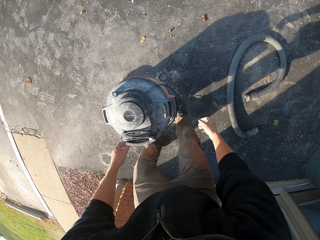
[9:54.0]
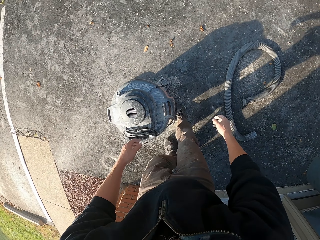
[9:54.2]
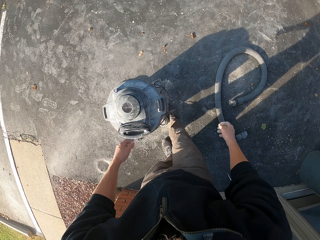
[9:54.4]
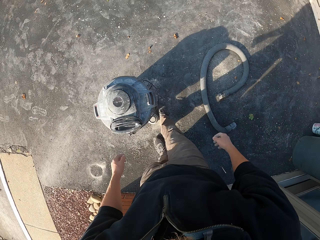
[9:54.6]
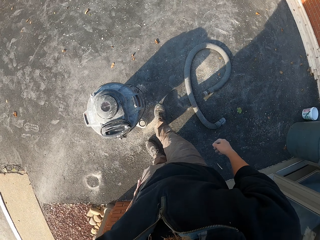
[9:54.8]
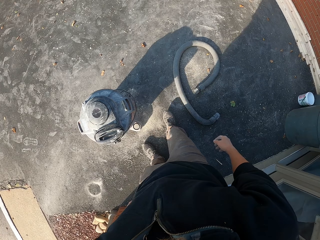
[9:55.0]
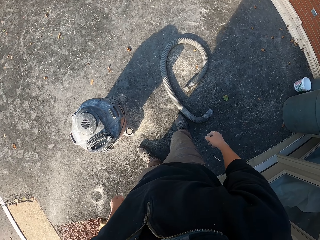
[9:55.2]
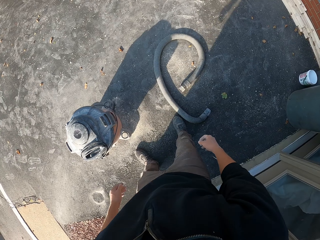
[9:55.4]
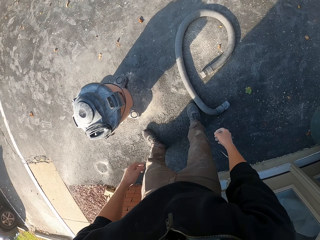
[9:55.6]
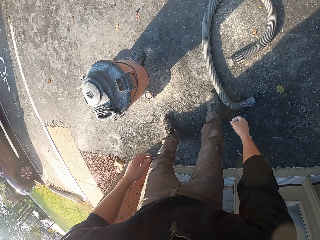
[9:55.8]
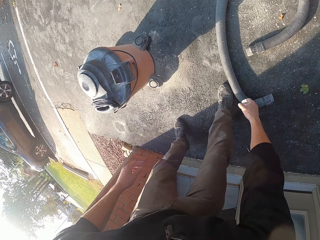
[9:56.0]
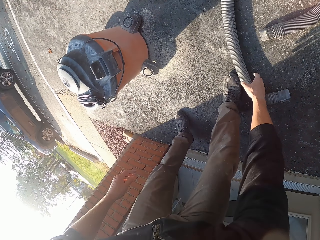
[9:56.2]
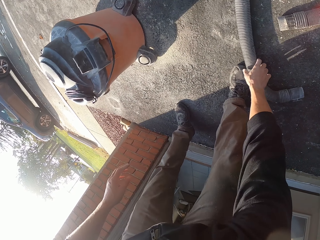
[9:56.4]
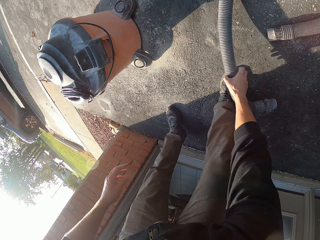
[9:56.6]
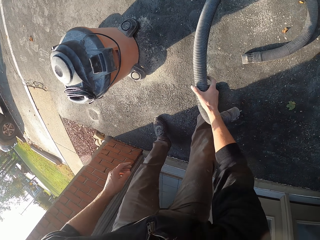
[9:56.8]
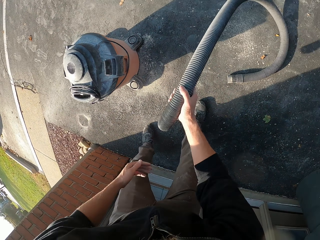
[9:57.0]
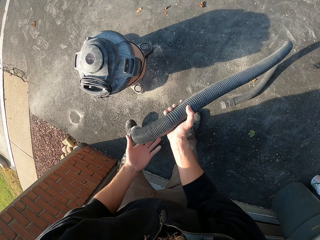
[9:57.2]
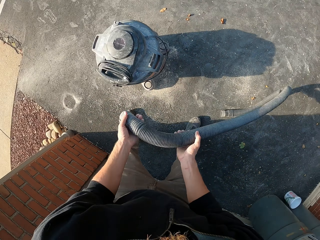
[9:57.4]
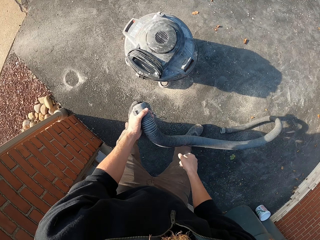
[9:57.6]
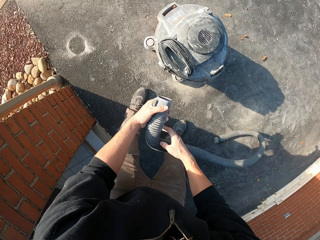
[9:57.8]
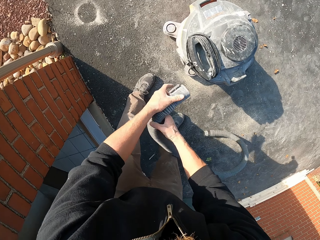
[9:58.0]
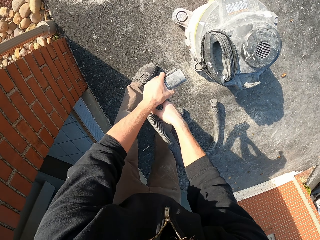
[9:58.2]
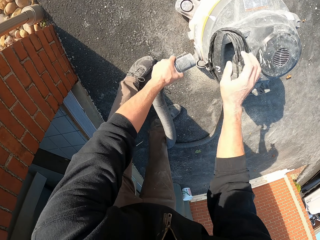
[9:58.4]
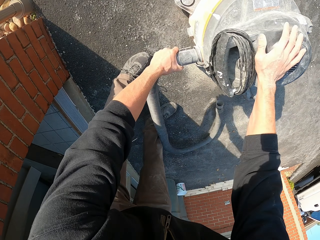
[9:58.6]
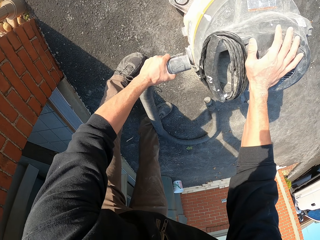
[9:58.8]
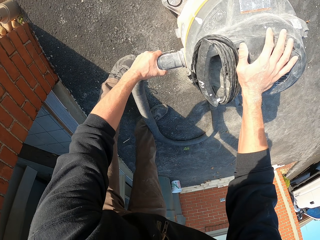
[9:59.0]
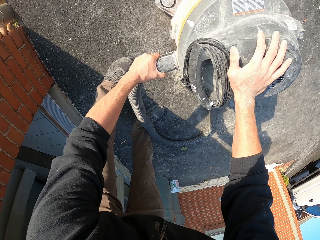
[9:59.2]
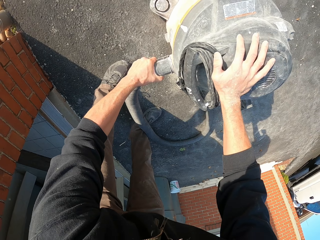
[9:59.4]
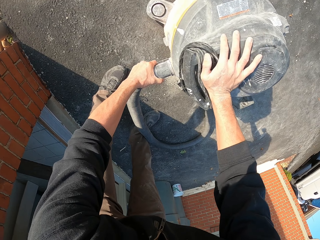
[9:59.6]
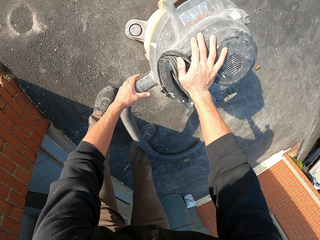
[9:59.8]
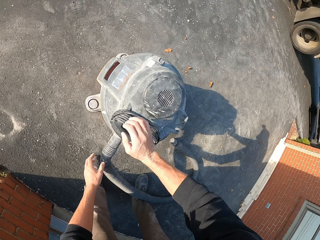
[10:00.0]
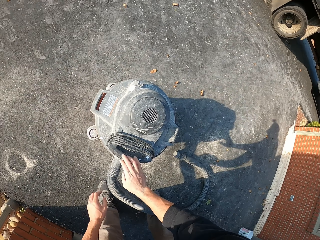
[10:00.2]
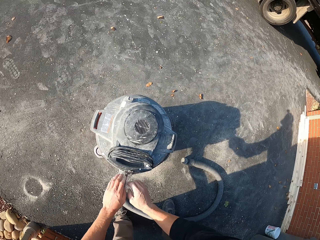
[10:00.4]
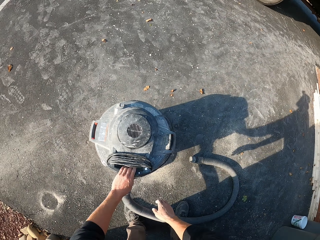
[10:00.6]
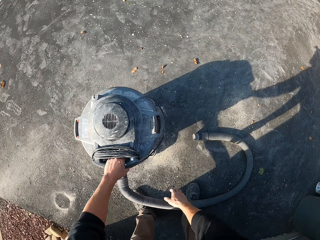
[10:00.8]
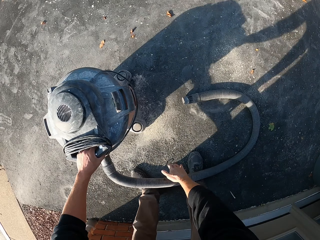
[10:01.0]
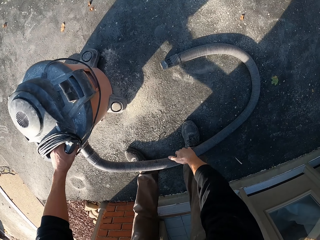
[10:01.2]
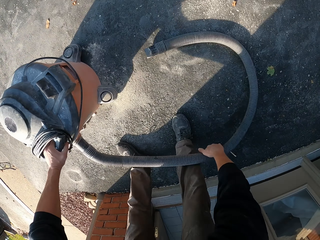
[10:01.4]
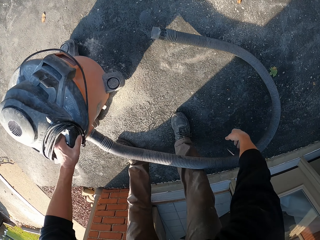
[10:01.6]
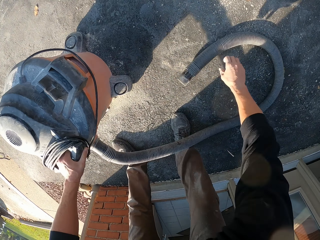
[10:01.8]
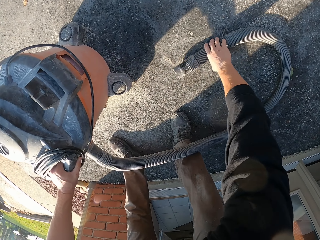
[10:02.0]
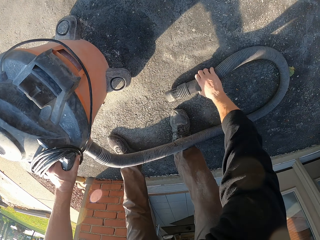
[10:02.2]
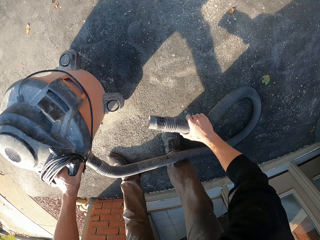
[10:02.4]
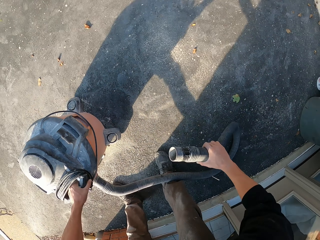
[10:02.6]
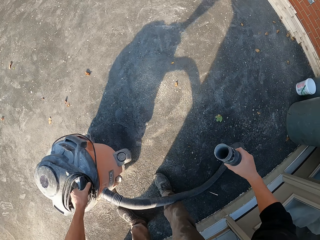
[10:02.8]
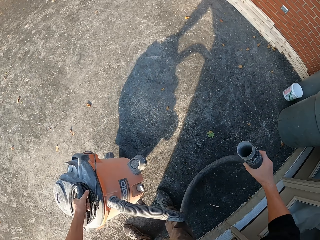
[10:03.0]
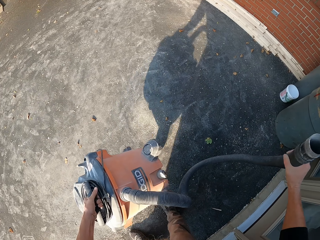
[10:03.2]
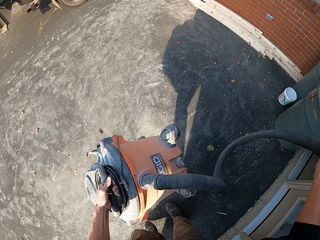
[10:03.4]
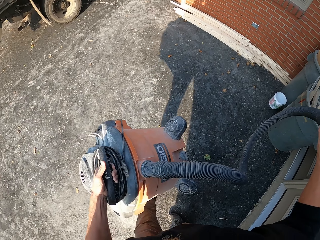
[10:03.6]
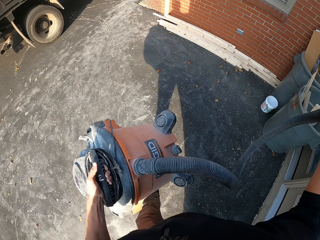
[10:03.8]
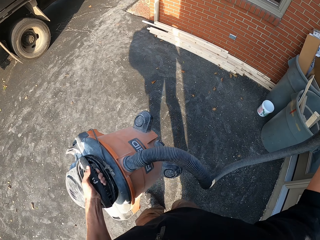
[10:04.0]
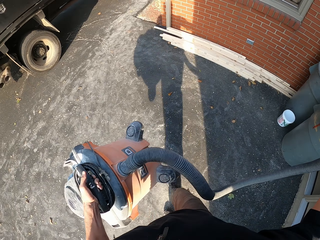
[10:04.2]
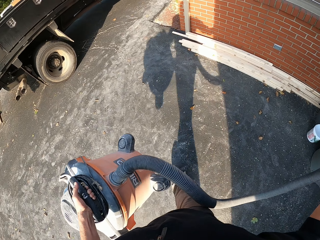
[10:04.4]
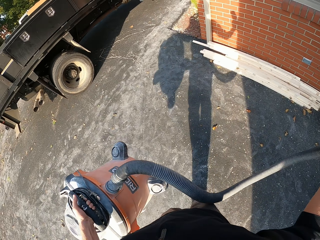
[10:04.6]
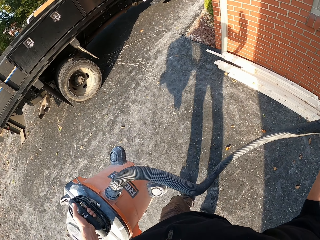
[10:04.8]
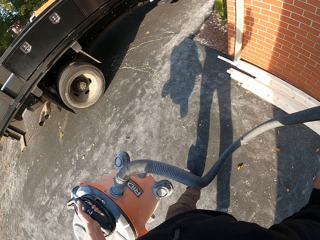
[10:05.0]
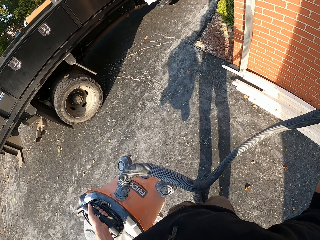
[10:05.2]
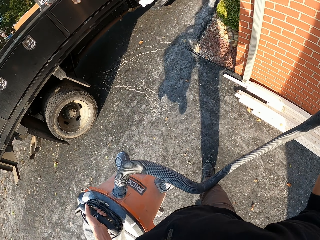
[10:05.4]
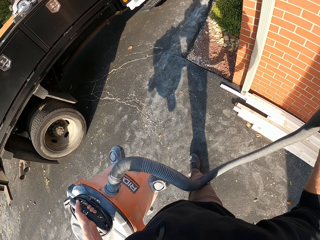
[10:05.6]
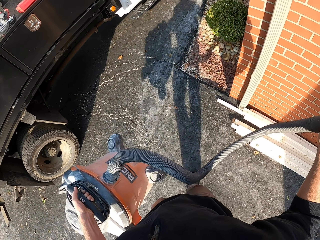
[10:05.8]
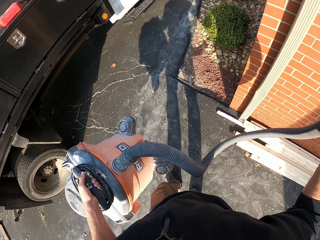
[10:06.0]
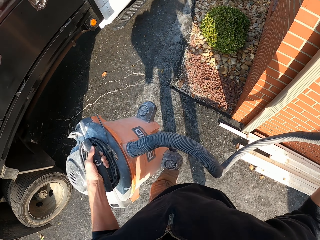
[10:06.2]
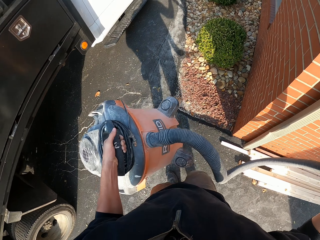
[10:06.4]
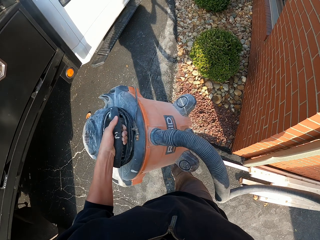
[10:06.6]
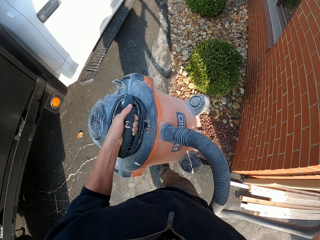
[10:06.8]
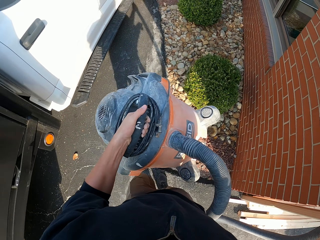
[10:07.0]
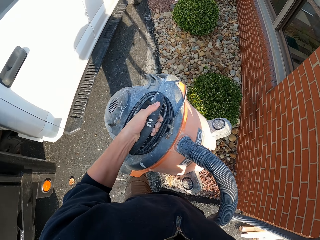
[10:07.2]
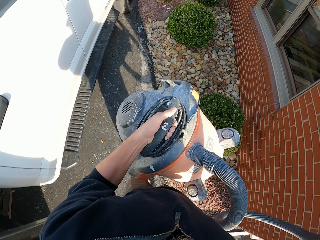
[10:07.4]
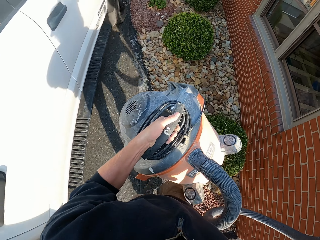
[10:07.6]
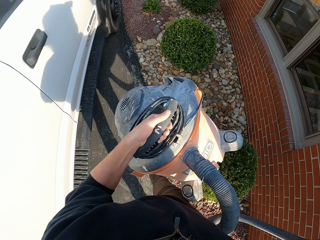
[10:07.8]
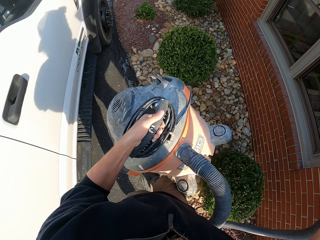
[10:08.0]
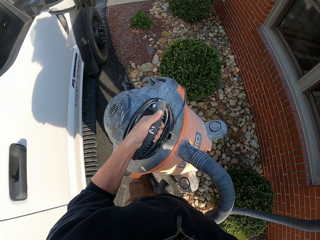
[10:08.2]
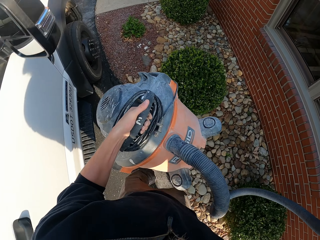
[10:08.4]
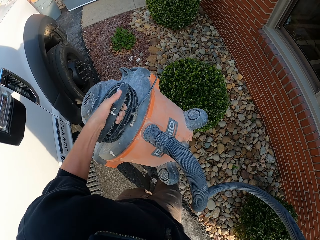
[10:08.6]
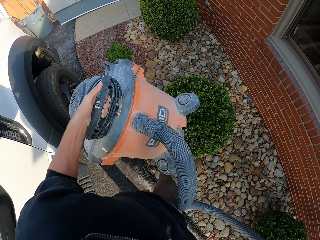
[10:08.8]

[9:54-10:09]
The camera wearer moves away from the barrel bucket. He wipes his hands. He picks up the suction. He places the suction on the barrel bucket. He holds the vacuum cleaner. He picks up the suction, drops the suction and picks up the suction. He picks up the barrel bucket. He walks to the inside of the house.

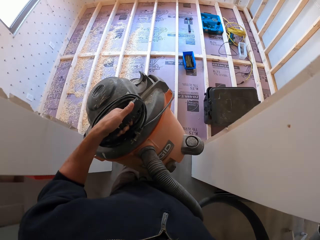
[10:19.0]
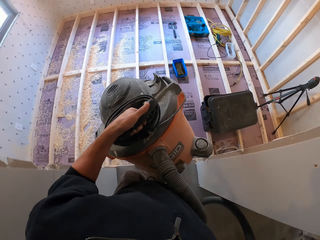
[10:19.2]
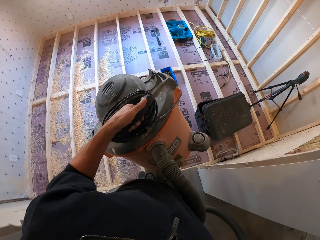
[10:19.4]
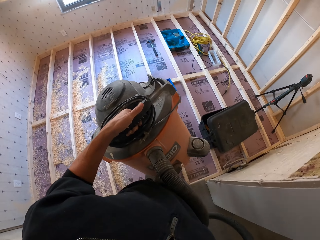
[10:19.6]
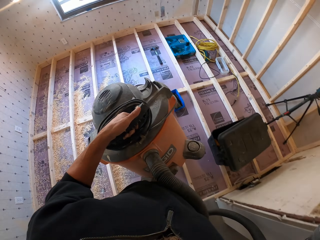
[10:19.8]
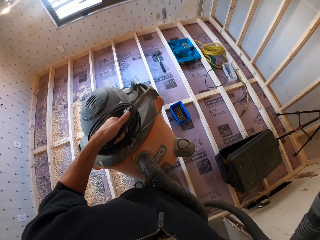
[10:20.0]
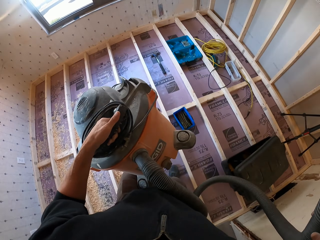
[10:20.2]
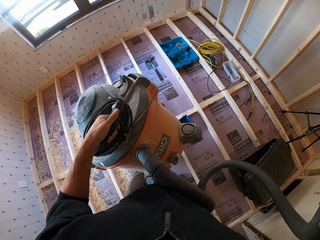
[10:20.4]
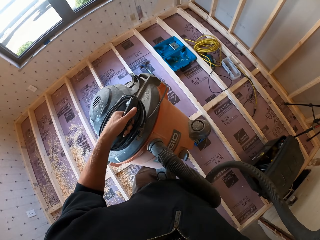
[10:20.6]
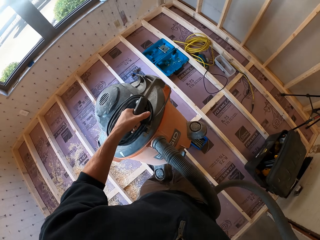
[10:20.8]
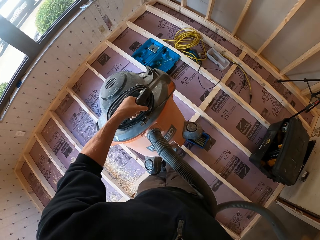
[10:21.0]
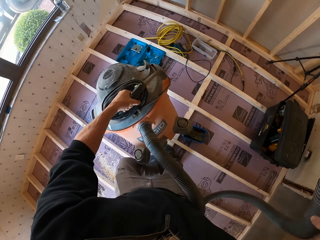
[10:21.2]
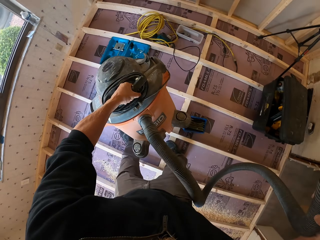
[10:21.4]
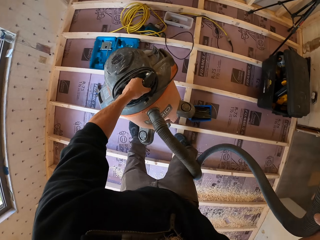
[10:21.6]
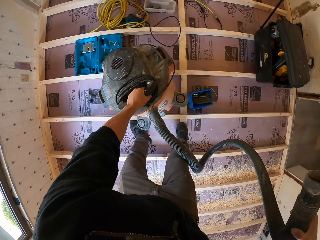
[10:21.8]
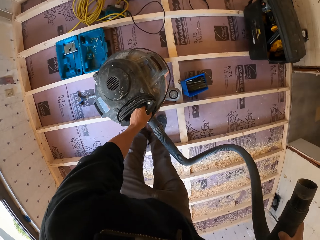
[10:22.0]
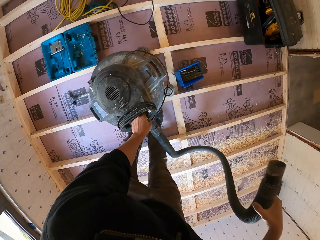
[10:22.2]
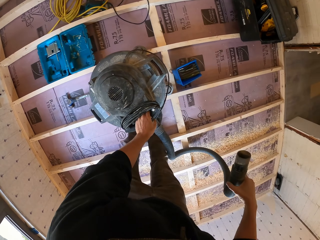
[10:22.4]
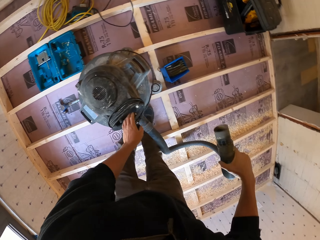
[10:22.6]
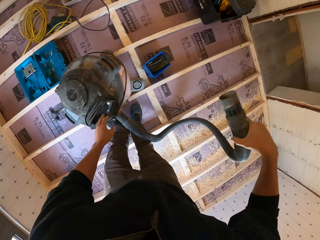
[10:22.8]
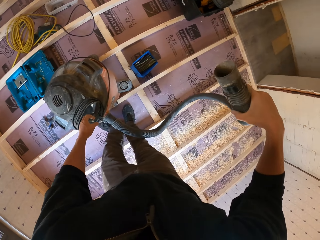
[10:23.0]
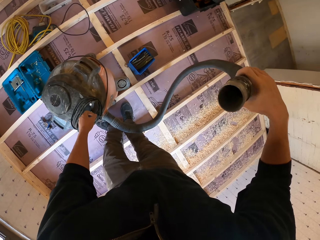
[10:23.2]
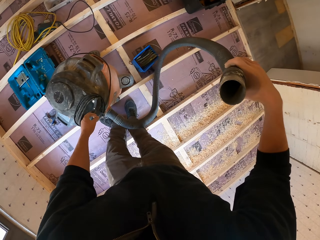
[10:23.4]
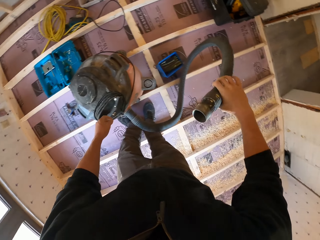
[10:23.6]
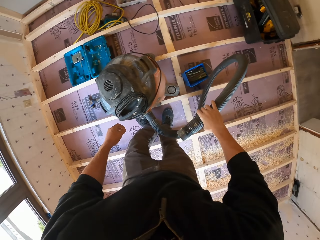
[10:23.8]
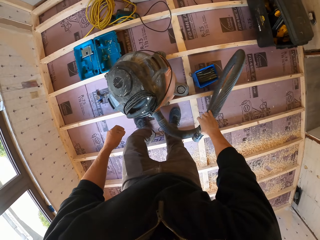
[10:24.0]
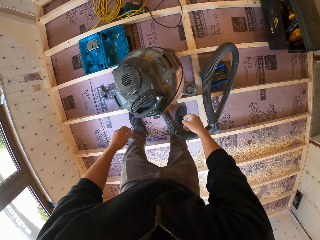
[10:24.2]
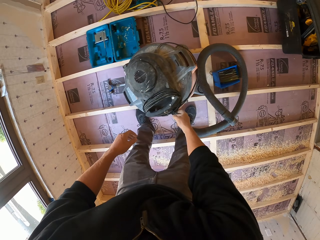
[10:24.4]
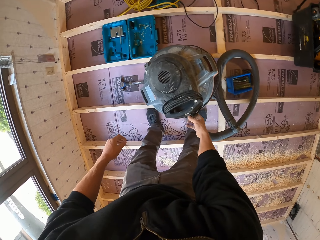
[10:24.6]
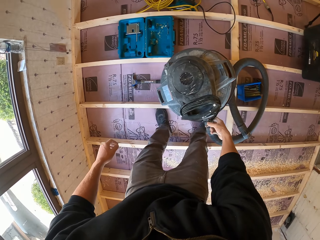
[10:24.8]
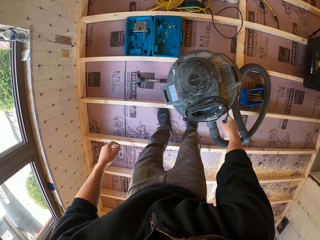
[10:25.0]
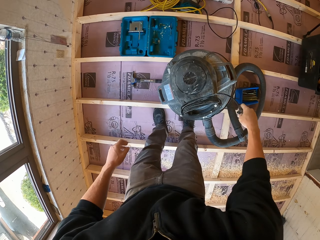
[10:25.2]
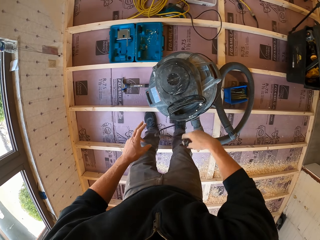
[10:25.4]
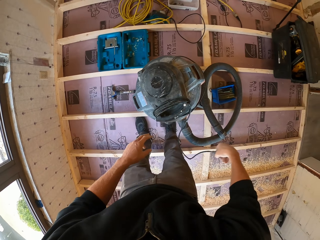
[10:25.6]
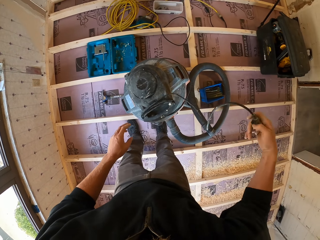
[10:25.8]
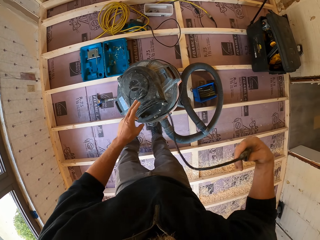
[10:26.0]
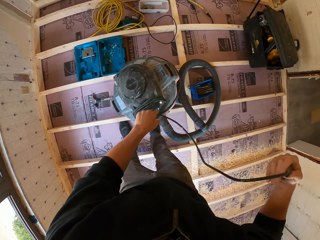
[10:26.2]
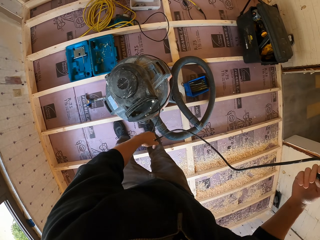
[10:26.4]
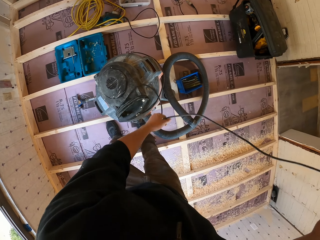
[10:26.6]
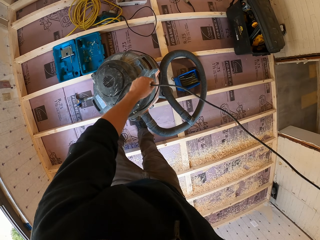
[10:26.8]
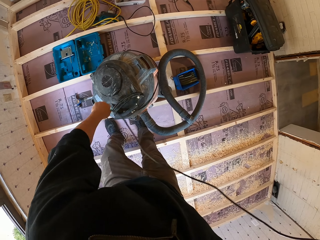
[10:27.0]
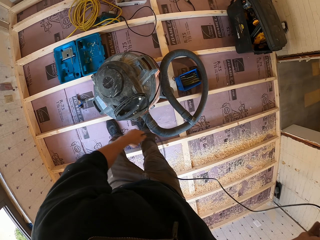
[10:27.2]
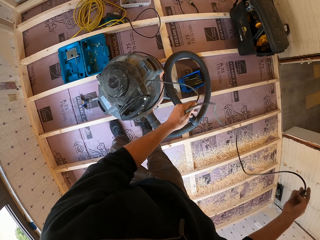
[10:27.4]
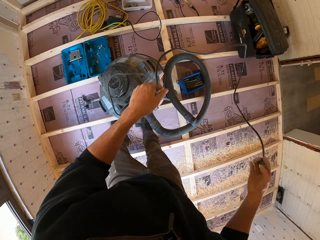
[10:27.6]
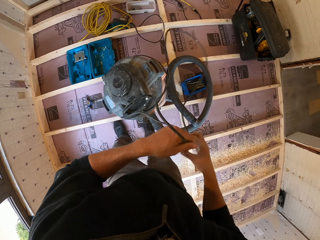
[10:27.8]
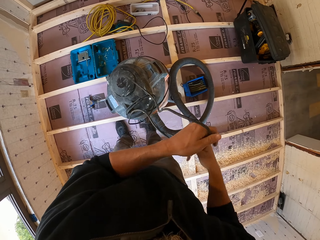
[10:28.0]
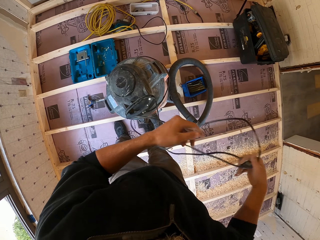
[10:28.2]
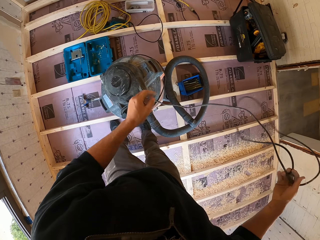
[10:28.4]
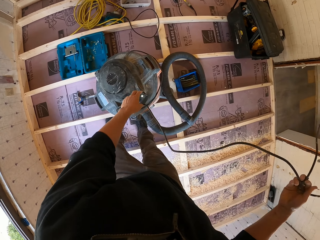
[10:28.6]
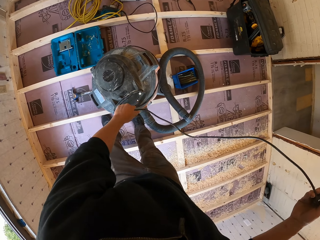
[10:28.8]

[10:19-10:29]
The camera wearer places the barrel bucket on the floor. He drops the suction. He unfolds the cable with his hand. He holds the plug from the vacuum. He unfolds the cable with his hands.
